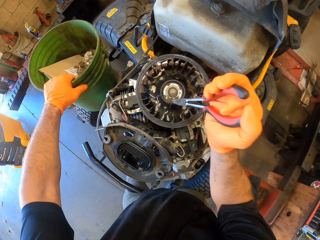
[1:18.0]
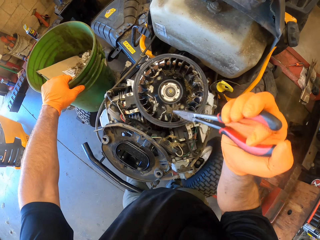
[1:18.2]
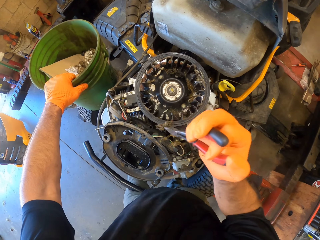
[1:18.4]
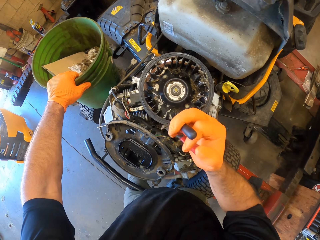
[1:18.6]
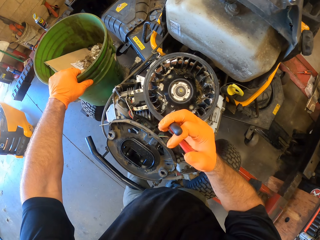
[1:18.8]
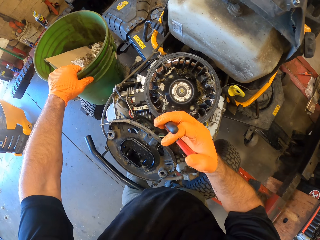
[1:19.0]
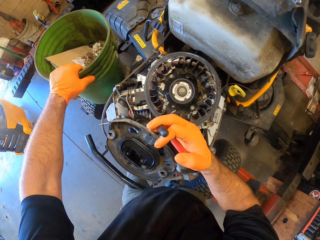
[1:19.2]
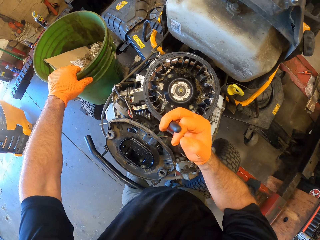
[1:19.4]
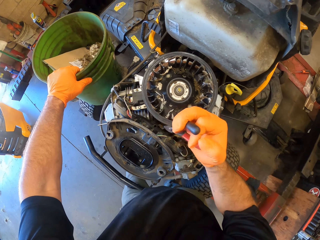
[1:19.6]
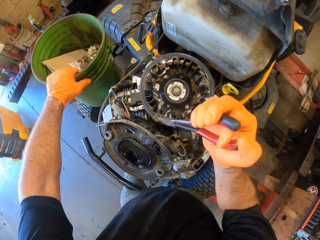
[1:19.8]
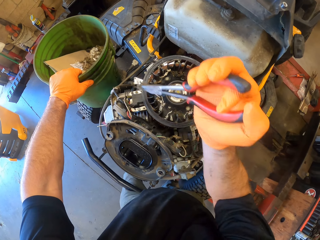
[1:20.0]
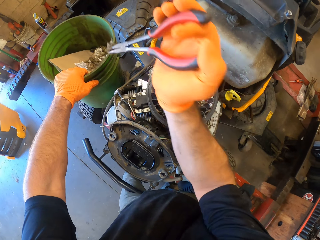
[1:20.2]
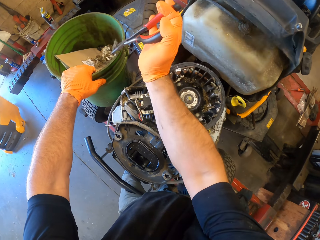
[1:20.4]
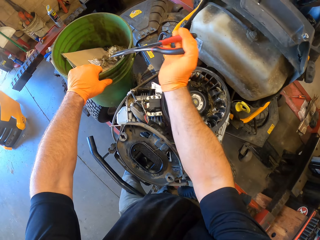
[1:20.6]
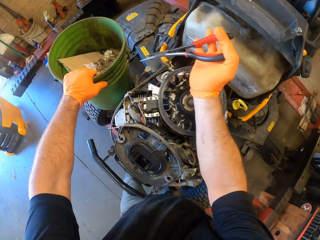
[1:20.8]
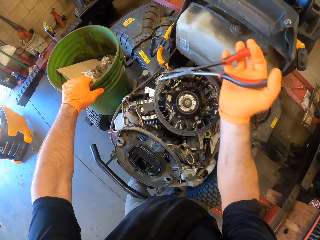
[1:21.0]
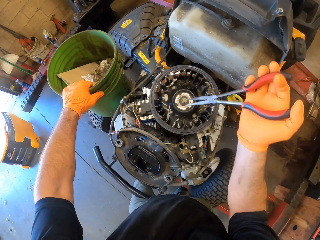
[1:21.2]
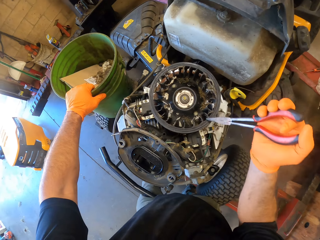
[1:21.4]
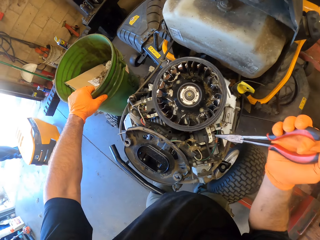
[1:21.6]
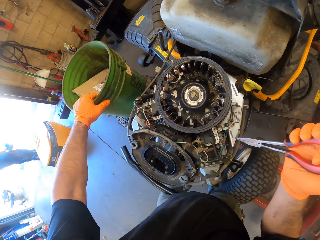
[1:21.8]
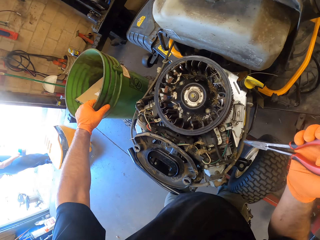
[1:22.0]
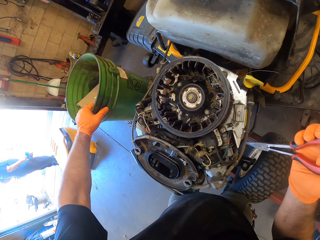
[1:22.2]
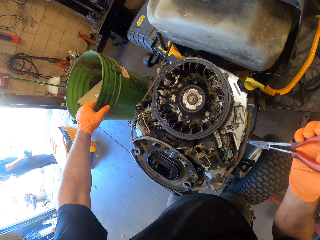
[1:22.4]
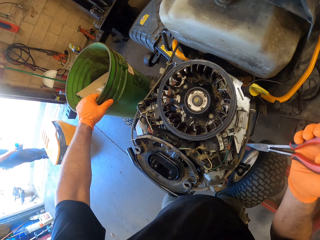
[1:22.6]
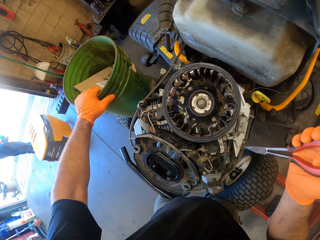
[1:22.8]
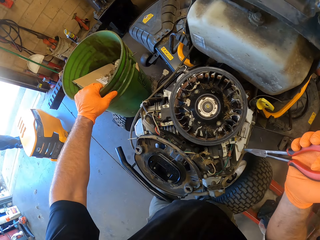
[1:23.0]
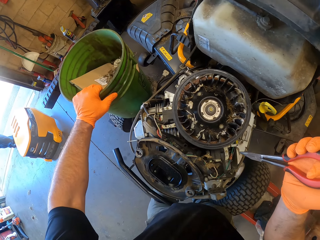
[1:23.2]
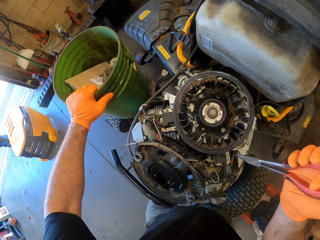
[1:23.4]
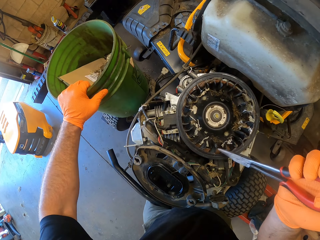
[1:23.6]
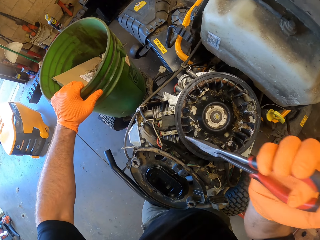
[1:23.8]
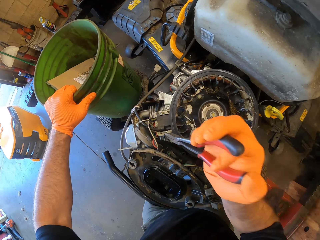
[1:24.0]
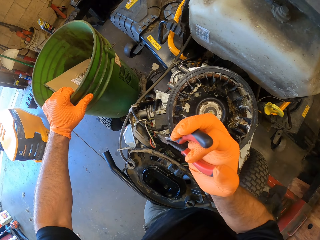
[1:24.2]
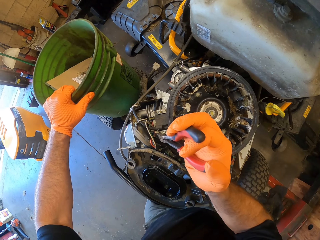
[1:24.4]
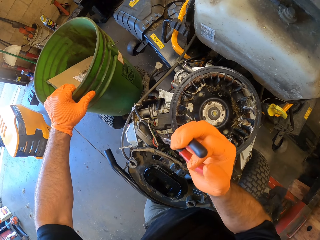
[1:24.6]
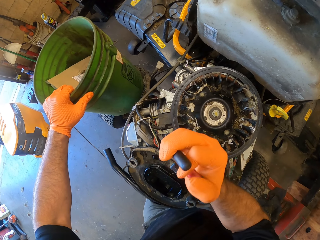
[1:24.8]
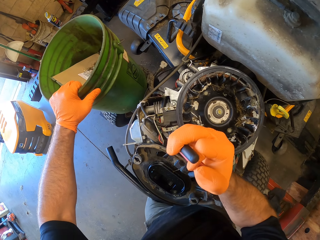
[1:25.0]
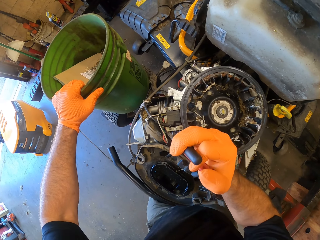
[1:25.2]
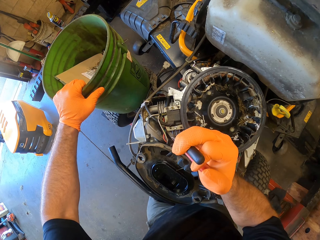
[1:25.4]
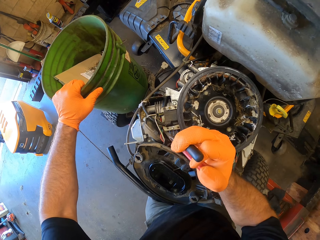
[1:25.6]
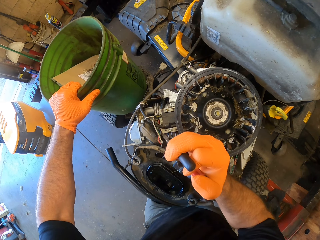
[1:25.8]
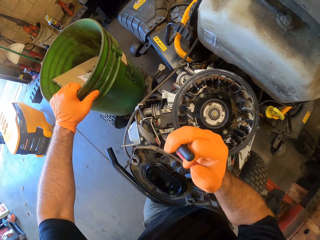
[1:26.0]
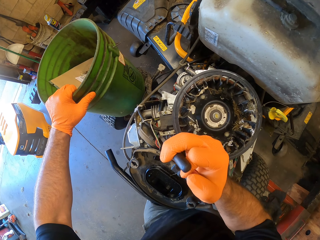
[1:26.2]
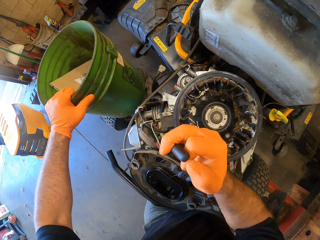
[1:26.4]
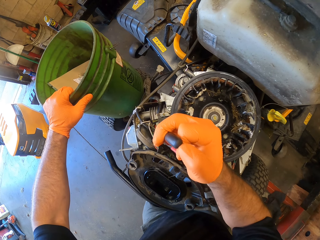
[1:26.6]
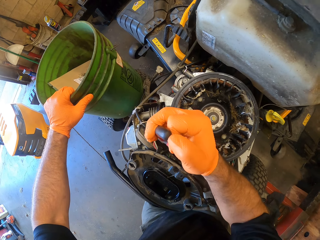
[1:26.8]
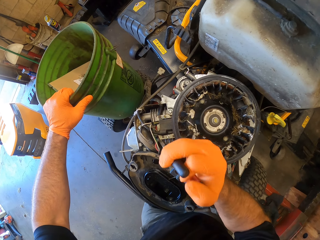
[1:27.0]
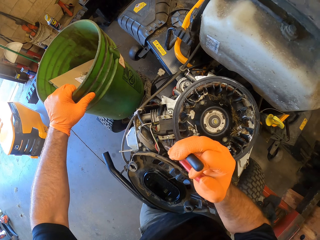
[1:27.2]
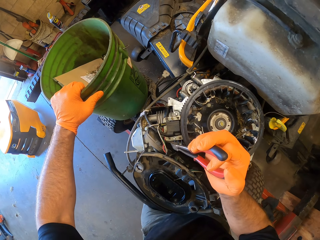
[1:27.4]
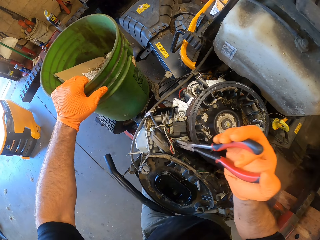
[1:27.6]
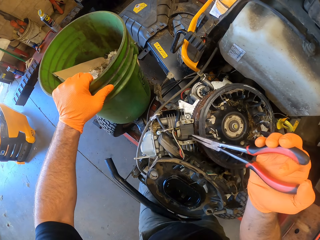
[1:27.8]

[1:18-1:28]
The camera wearer puts dust in the bucket. They grab dust with pliers.

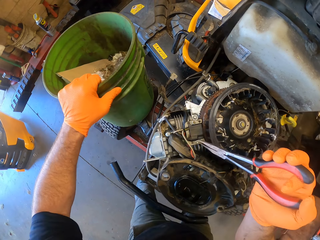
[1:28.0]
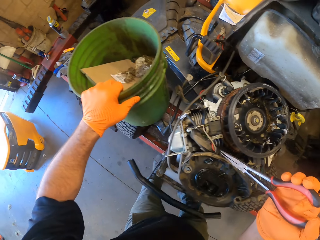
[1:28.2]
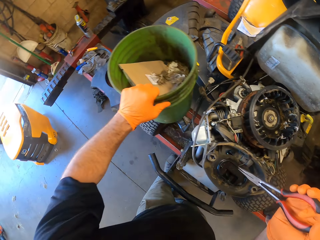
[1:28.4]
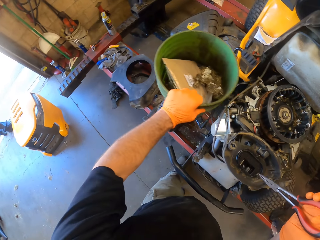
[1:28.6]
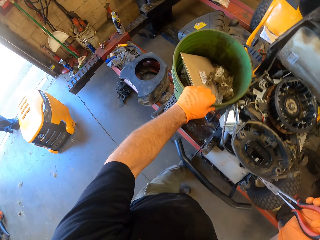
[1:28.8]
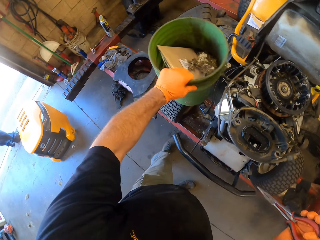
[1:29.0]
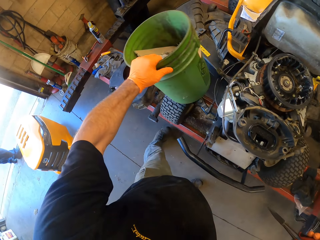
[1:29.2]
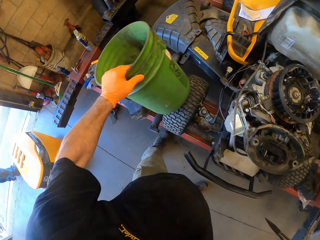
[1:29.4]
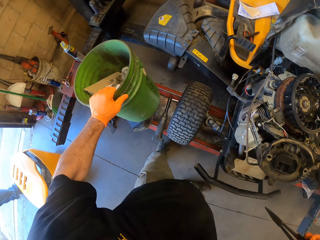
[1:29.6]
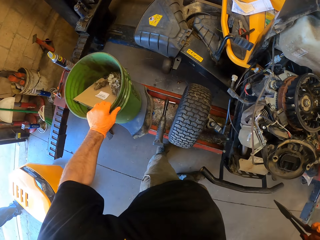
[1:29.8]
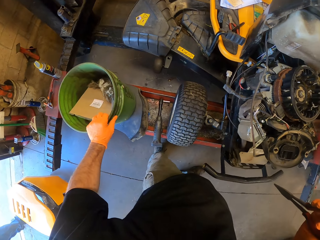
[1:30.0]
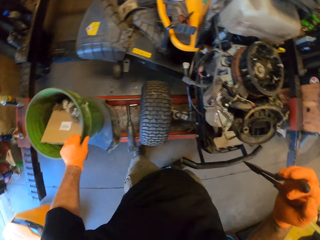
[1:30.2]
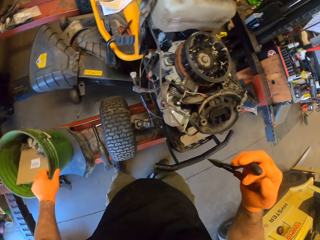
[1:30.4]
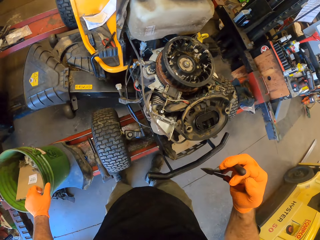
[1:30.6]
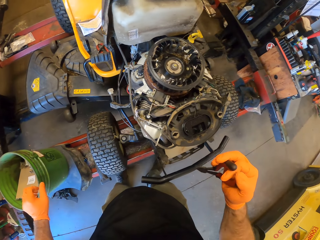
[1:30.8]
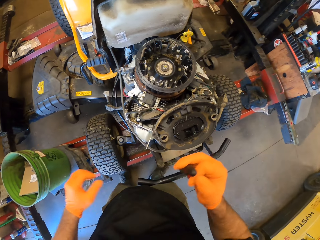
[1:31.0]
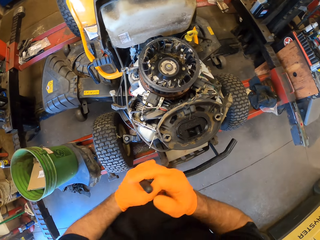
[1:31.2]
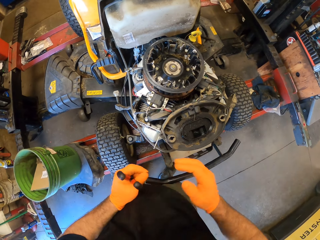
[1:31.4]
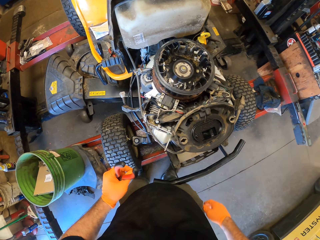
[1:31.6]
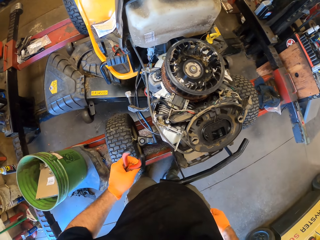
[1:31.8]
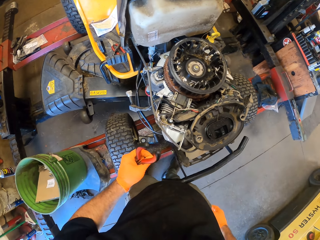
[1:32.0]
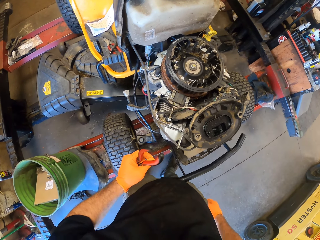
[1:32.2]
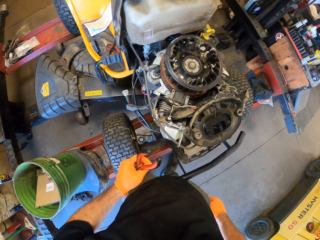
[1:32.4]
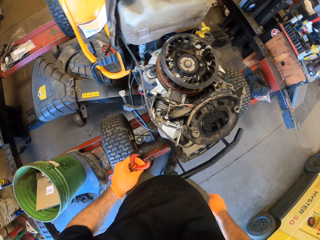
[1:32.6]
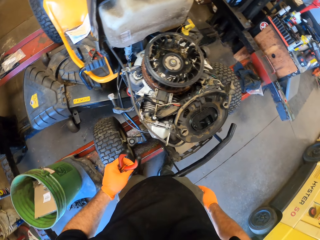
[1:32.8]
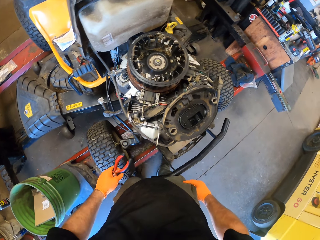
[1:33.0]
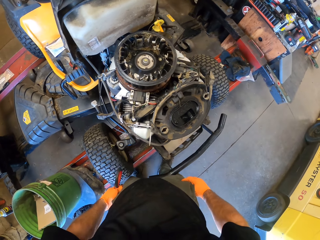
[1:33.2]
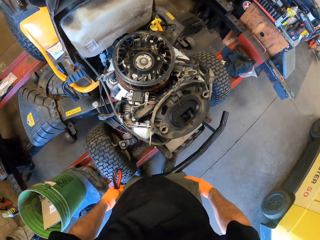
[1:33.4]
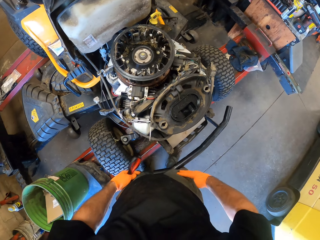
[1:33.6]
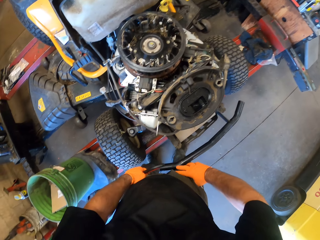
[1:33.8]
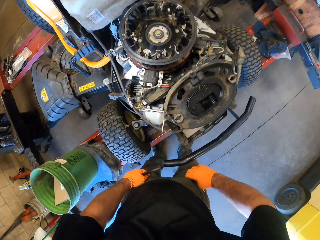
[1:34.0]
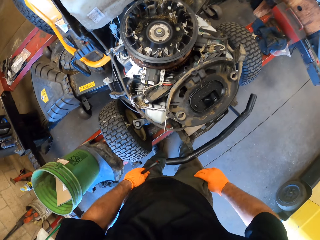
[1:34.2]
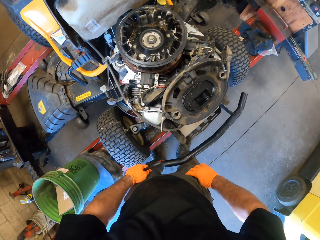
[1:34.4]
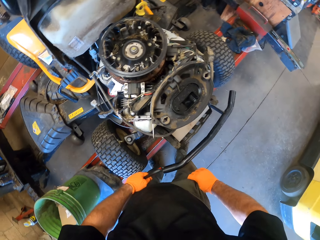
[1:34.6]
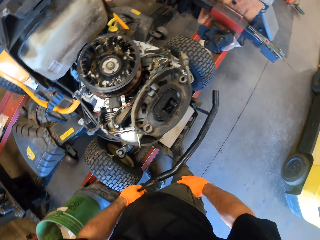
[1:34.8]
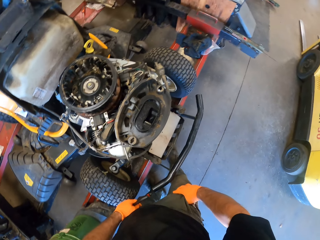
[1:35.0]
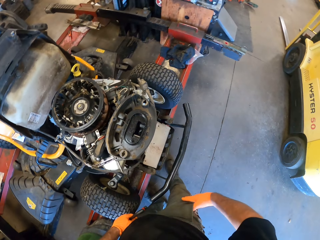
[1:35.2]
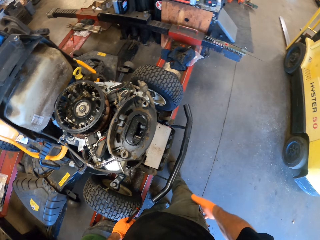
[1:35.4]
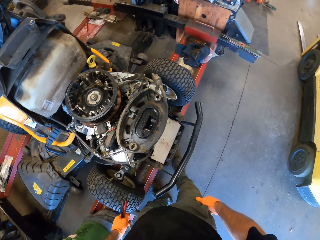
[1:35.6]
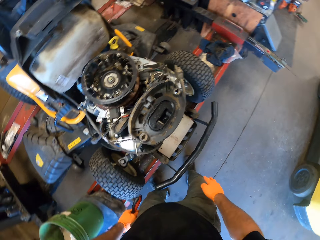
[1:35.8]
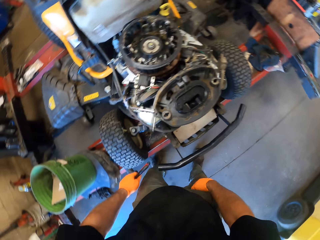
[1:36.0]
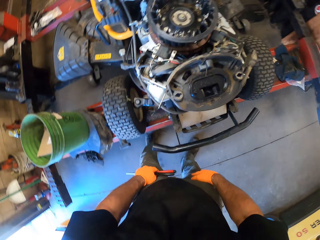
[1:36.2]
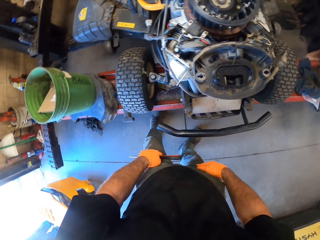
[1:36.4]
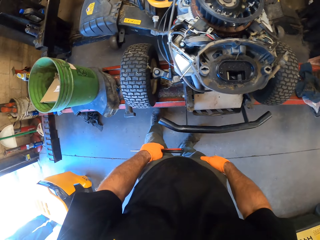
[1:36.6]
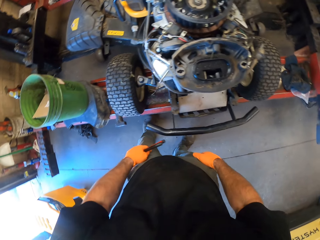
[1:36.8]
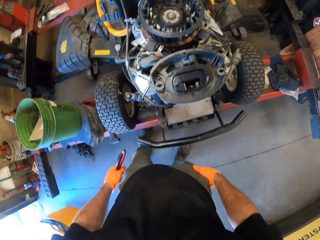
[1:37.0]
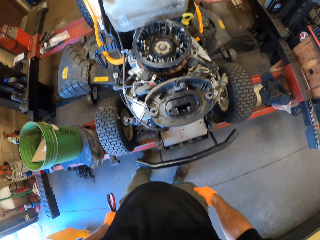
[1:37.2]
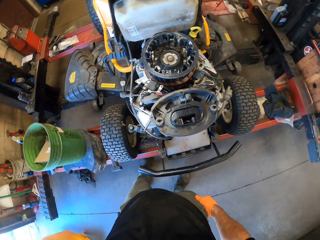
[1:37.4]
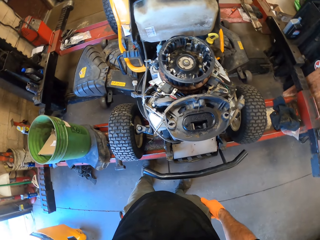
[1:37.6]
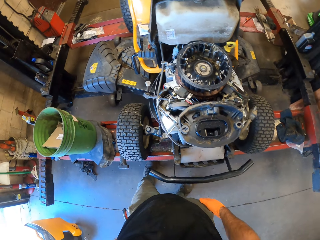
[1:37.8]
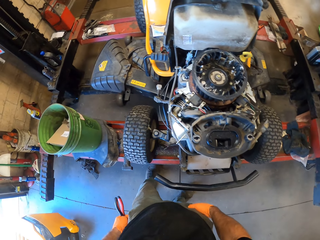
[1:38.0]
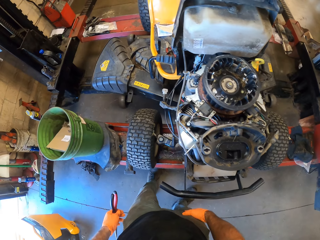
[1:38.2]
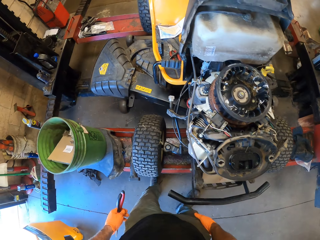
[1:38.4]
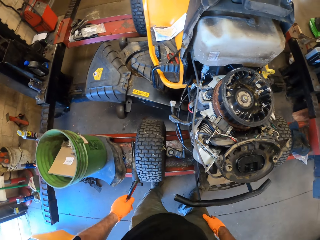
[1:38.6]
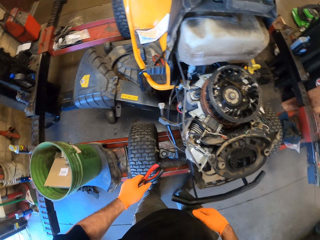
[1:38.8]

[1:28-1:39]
The camera wearer moves a step. He moves the bucket from the mower onto a frame of an electric jack with his left hand. He passes the pliers to his left hand. He searches his pocket with his right hand. He searches his pocket with his hands. He touches the trouser with his hands.
